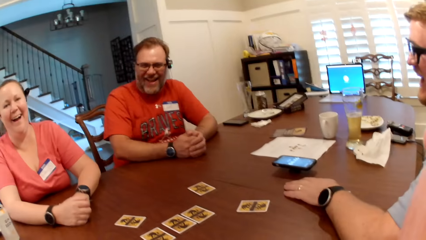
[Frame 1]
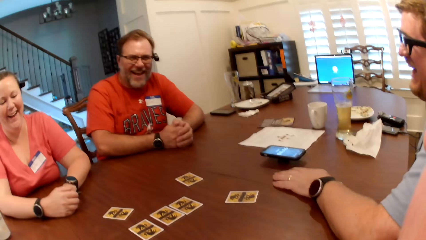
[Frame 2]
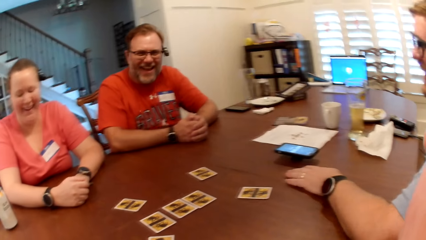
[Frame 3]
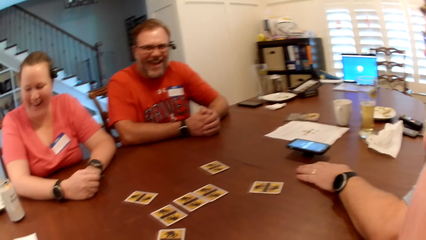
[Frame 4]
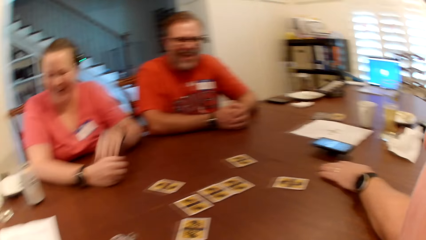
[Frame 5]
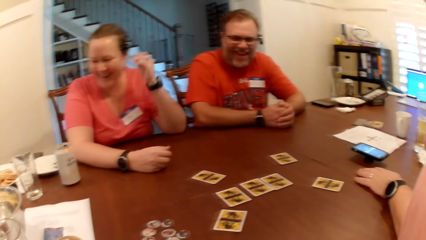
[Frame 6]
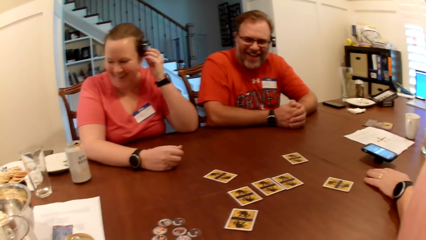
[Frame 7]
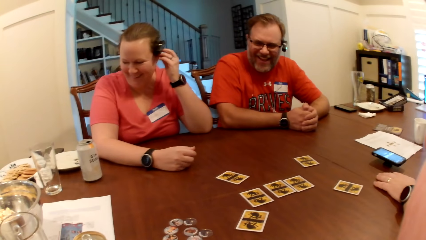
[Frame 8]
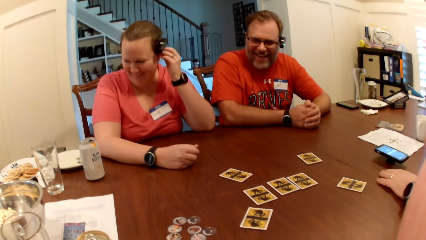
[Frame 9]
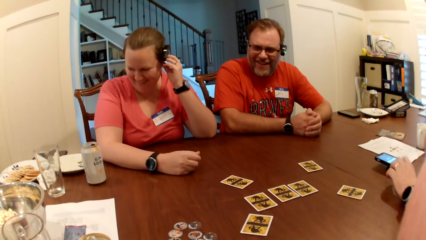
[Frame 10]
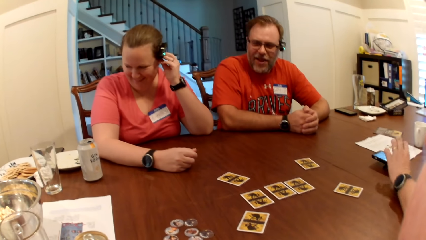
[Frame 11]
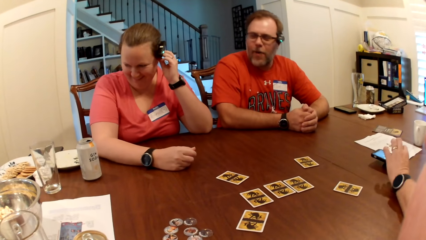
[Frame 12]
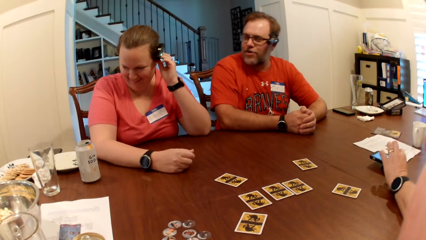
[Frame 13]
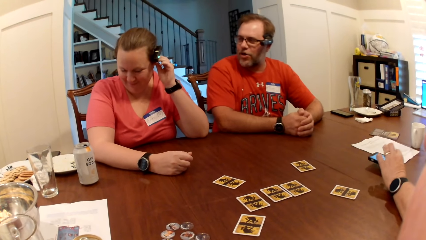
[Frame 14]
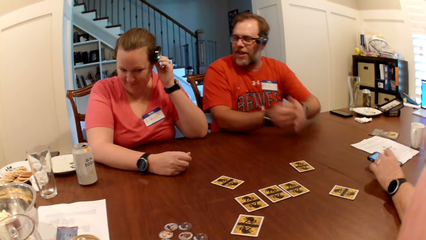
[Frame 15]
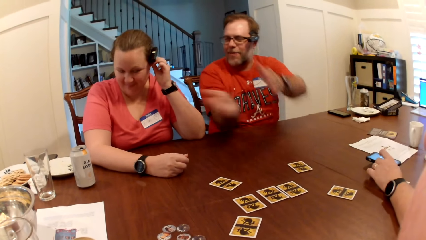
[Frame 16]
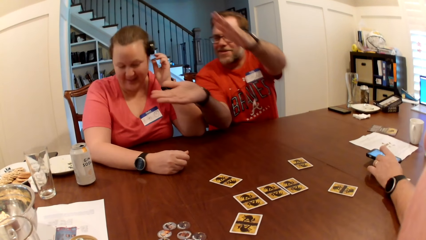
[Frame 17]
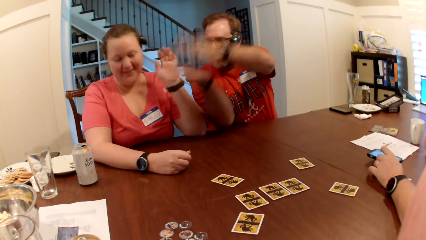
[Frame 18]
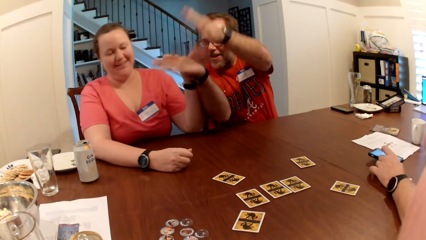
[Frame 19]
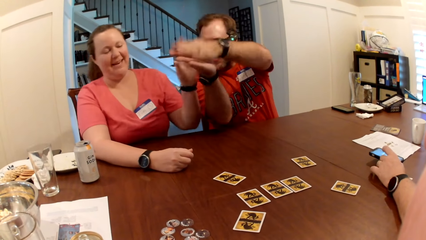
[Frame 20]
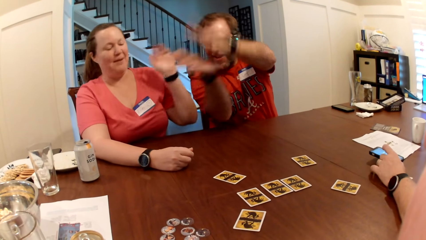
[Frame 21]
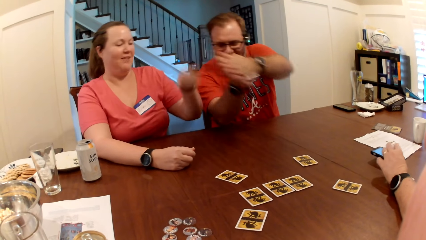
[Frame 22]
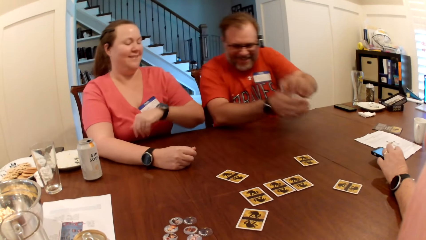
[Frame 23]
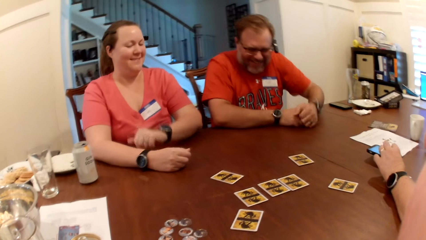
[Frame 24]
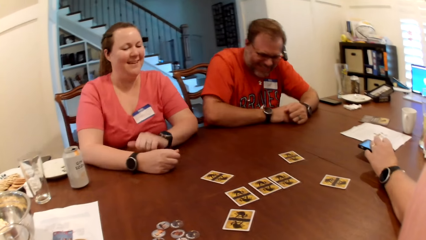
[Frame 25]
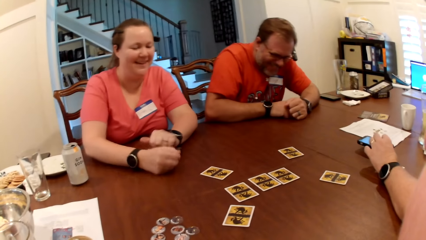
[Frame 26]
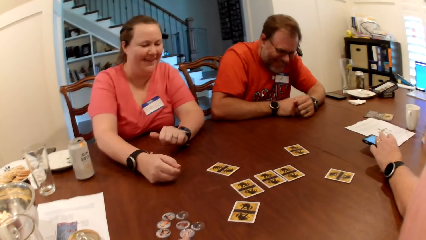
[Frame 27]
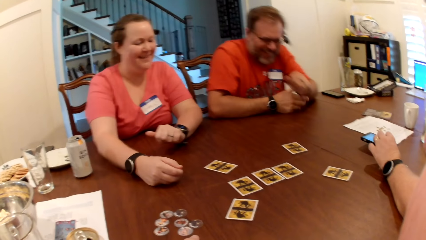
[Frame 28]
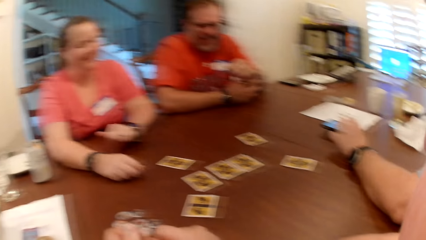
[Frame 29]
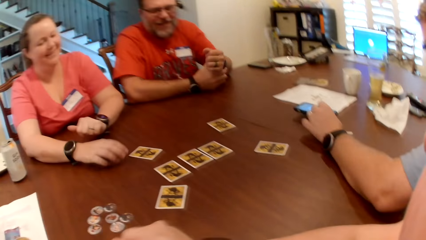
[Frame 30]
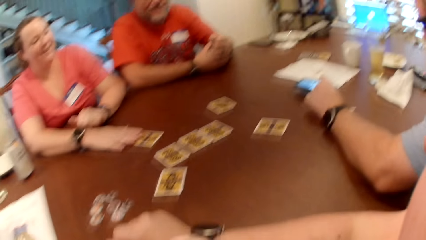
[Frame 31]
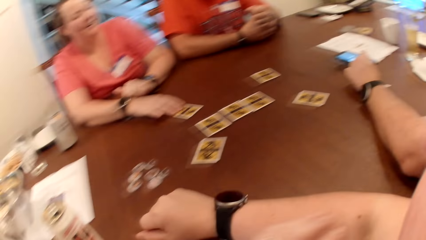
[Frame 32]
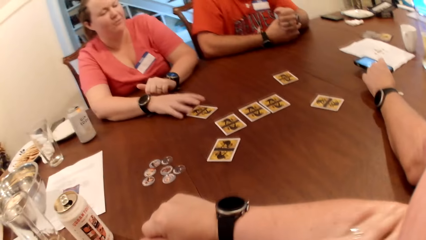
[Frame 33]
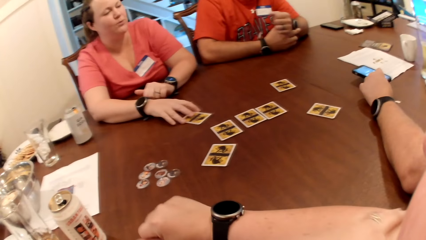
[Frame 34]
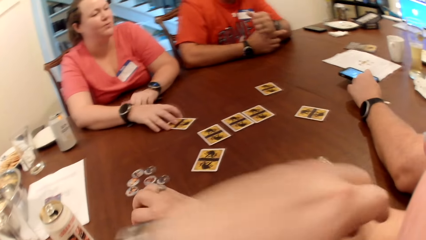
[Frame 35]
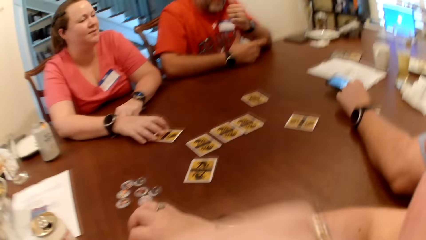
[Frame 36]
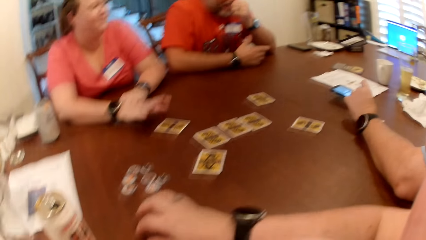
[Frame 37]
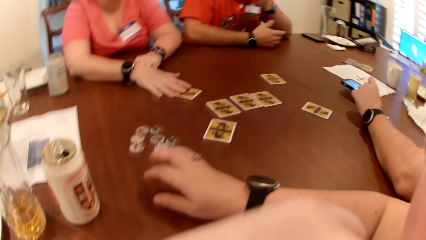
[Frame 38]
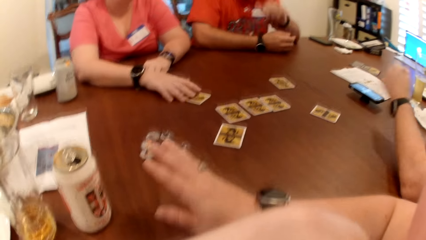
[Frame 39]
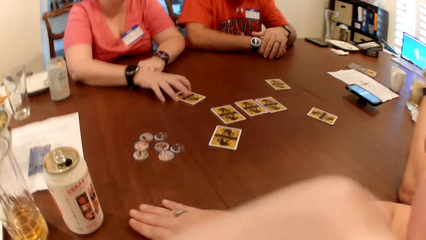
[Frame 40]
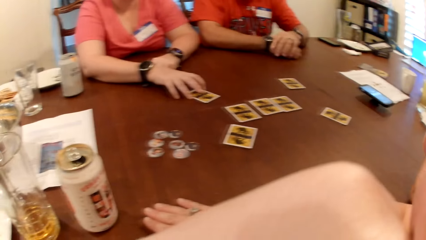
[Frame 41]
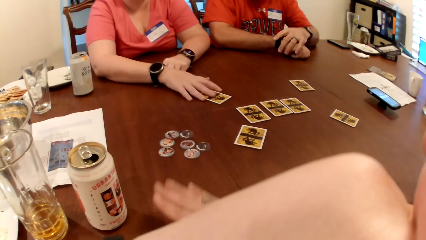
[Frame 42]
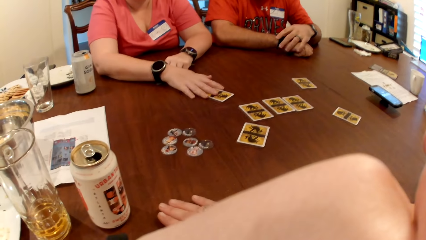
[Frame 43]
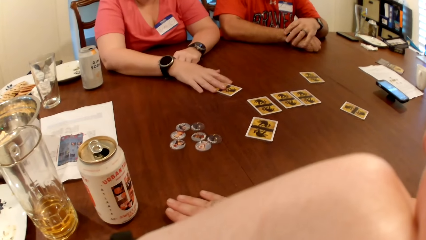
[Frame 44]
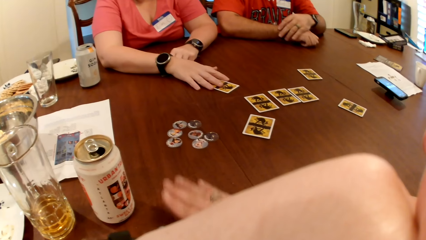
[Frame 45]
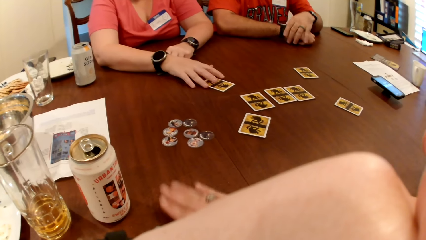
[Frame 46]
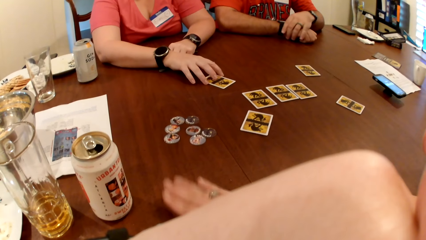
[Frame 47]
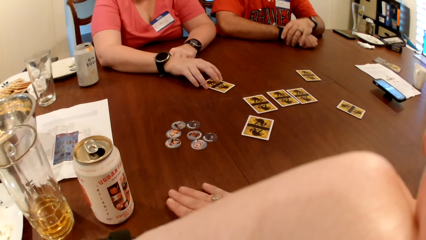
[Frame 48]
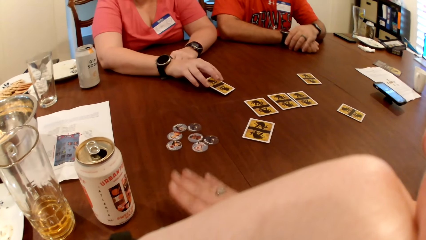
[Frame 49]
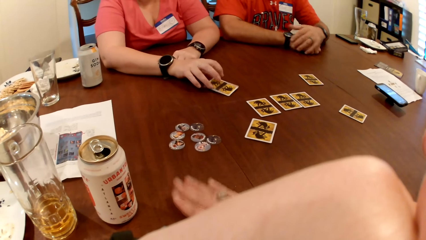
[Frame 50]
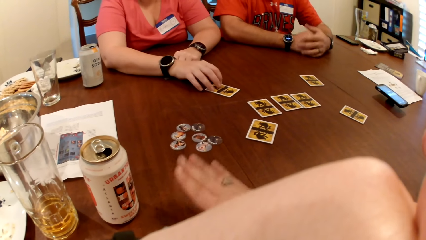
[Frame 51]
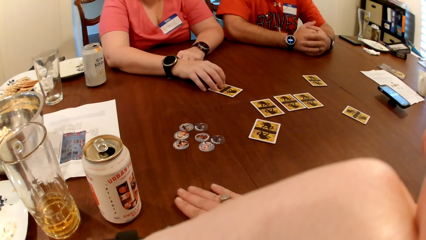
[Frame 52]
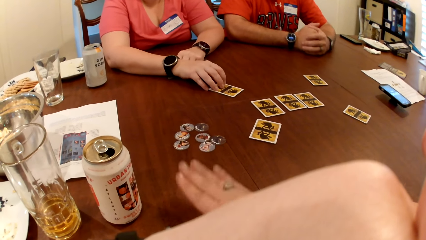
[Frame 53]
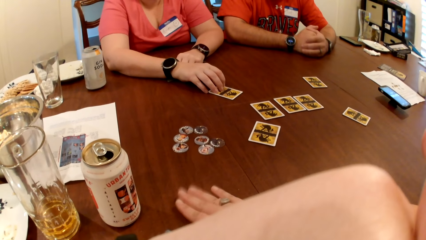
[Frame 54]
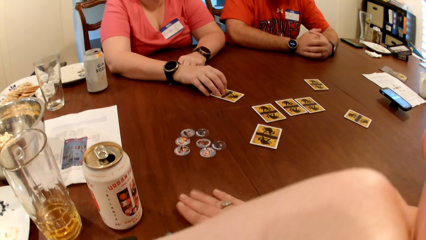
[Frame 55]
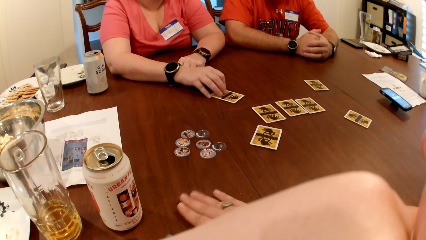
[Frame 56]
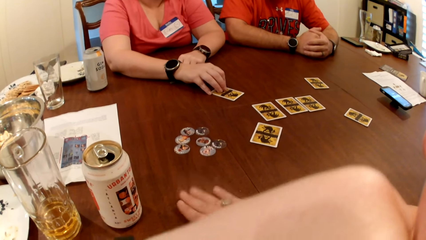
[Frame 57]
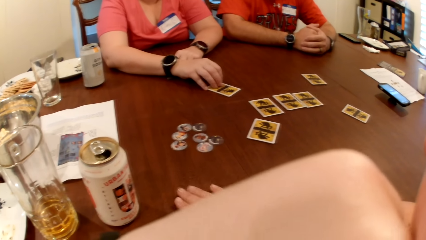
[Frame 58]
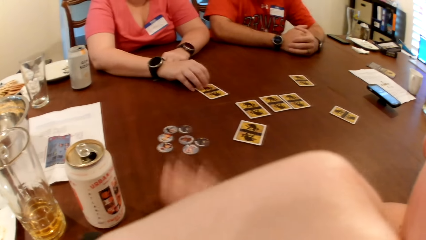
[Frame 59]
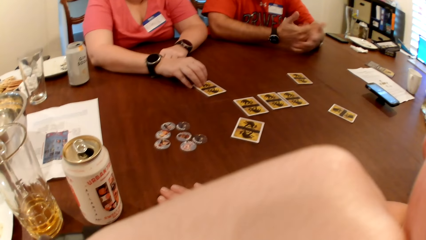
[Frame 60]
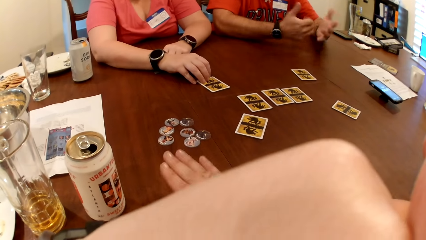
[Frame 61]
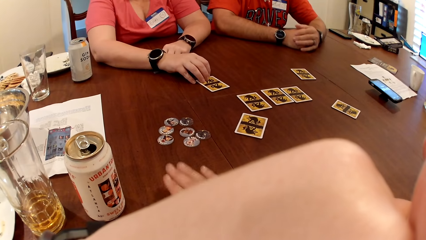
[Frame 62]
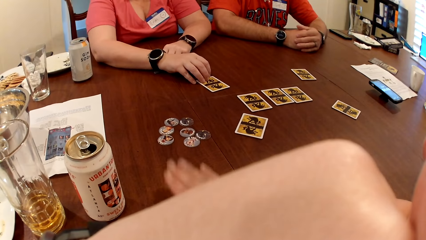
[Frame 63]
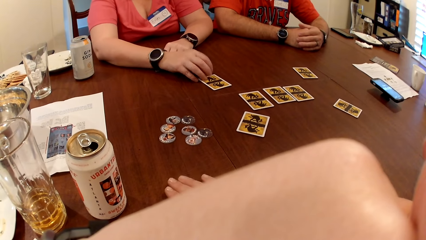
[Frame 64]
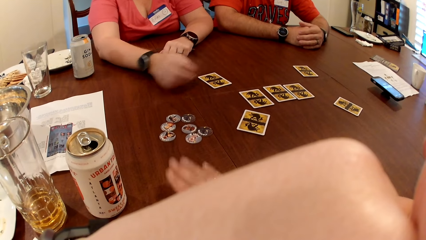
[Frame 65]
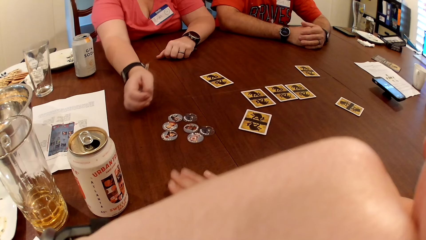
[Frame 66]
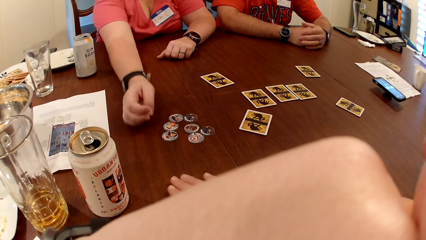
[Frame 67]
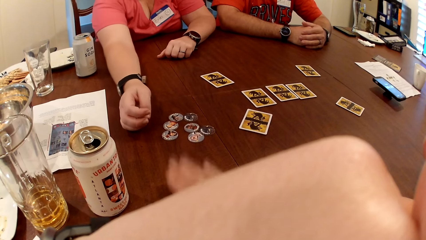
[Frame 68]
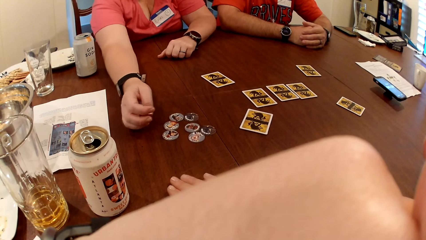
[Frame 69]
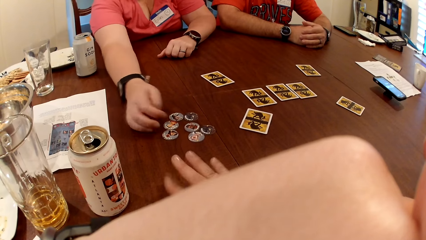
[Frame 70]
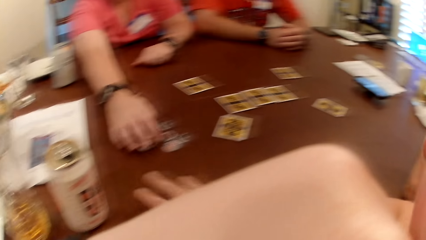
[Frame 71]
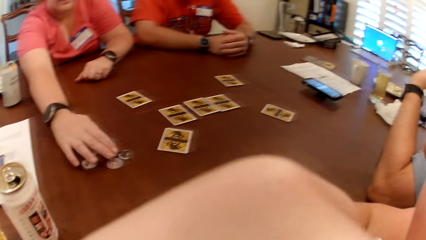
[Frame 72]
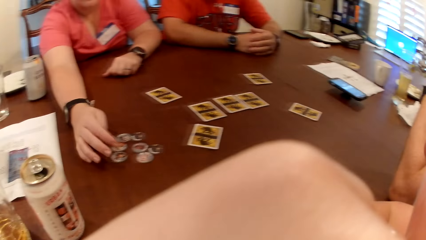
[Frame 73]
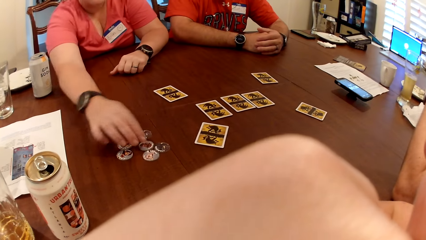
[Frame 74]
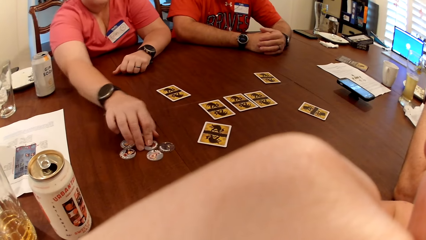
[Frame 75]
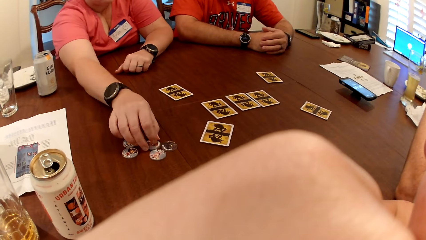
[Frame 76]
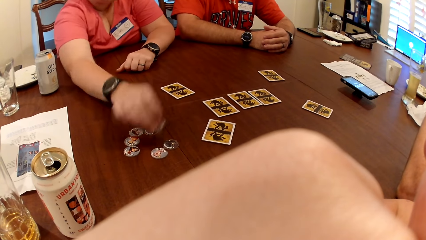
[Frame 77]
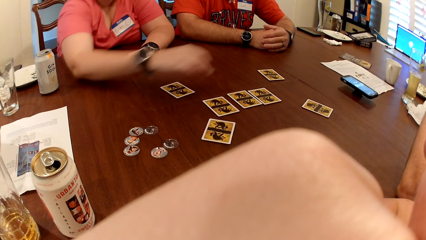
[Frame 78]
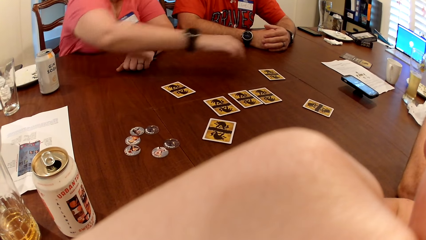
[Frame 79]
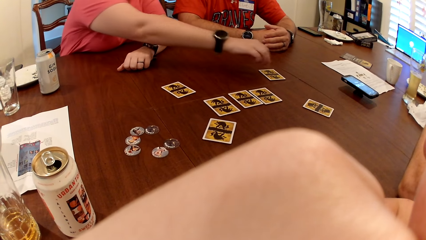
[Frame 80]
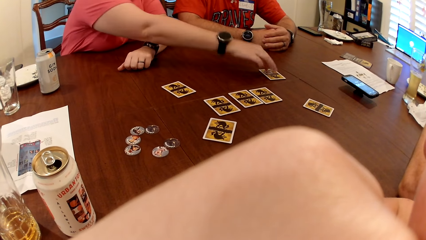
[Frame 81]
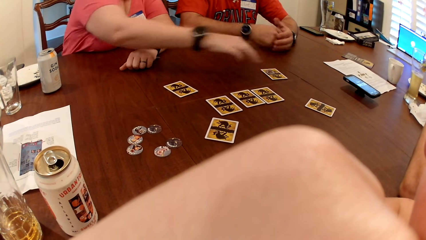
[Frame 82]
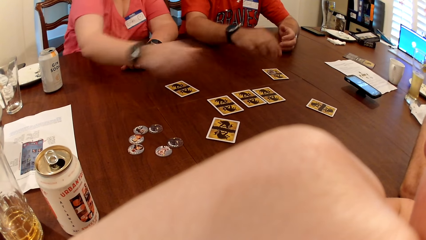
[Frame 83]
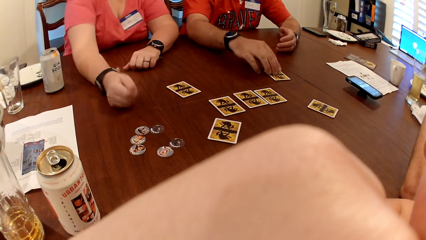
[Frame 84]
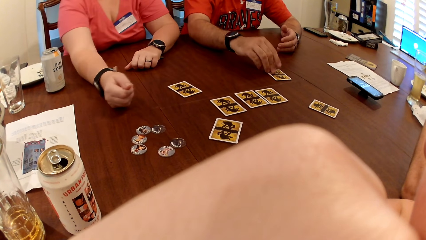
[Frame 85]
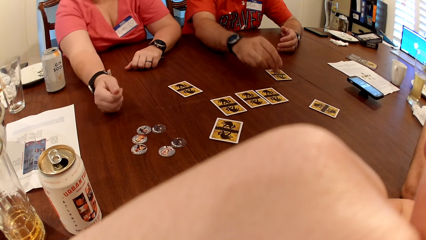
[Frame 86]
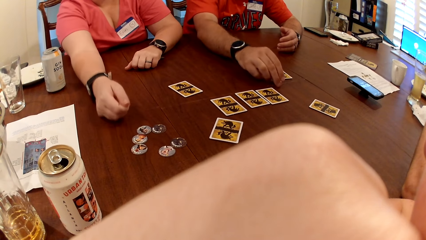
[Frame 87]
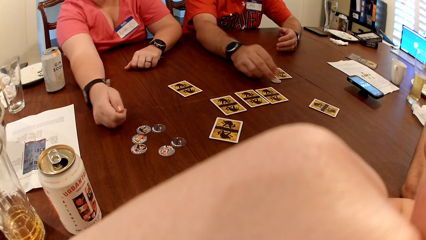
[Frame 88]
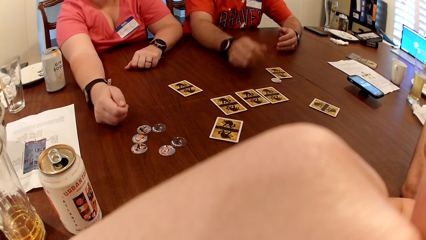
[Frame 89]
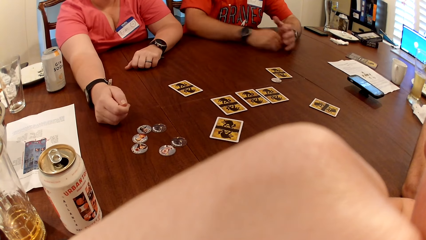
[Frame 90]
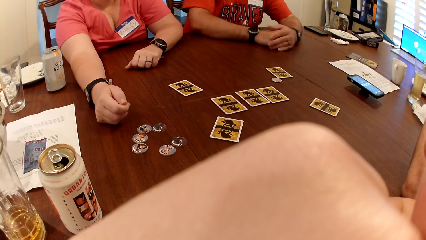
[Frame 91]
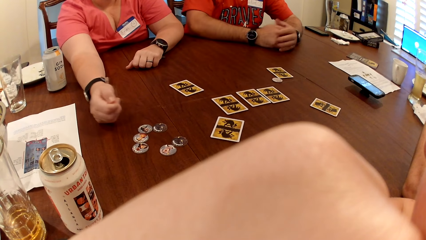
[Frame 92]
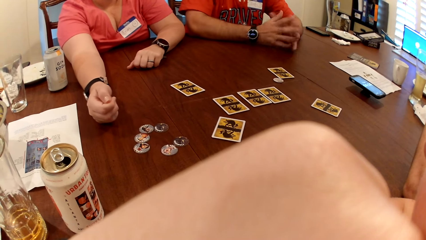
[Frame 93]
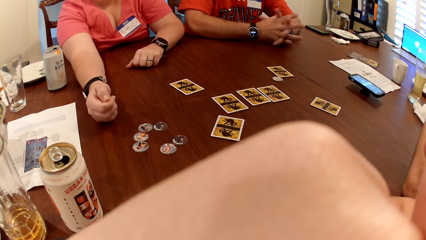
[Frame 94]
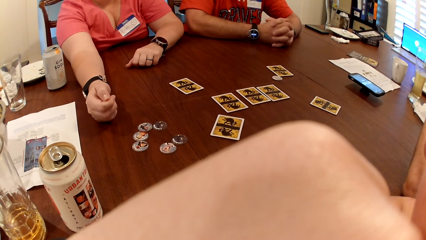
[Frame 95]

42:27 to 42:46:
The woman touches the microphone in her ear with her left hand. A man claps his hands in front of the woman's face. The woman touches the card on the table with her right hand. The camera wearer taps the table with her right hand. The woman picks up a chip from the table with her right hand and drops the chip on the card on the table with her right hand. The man moves the chip from the card to the table with his right hand.
